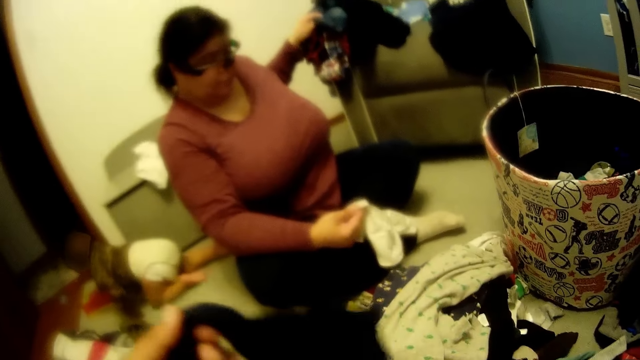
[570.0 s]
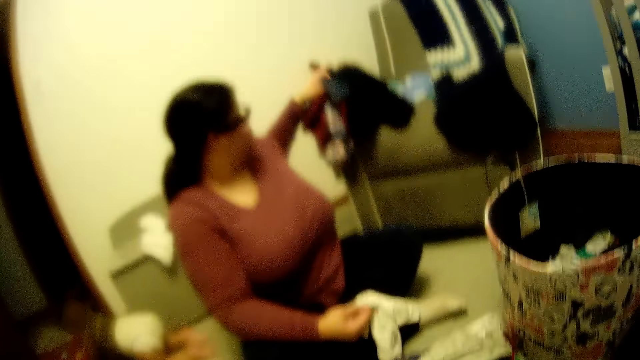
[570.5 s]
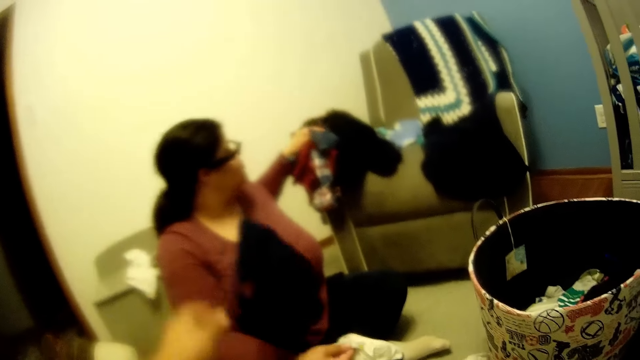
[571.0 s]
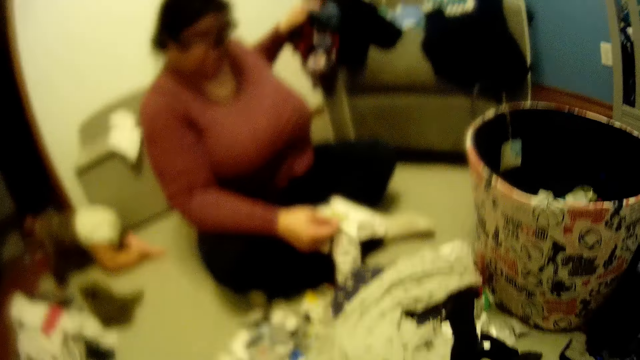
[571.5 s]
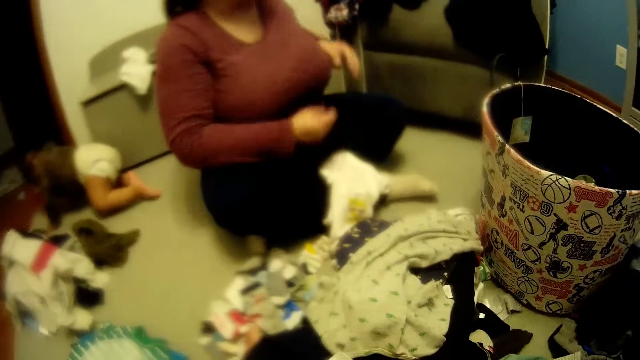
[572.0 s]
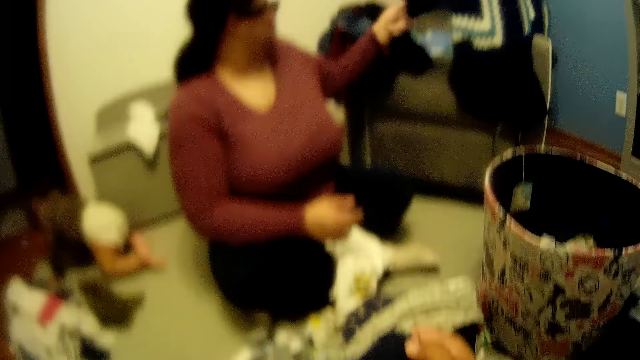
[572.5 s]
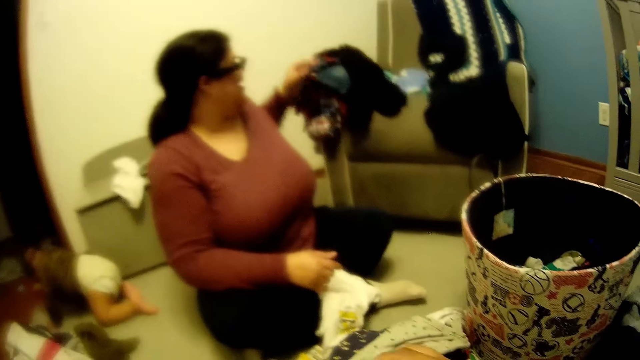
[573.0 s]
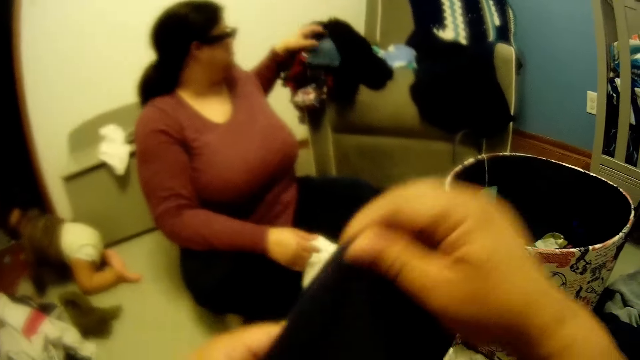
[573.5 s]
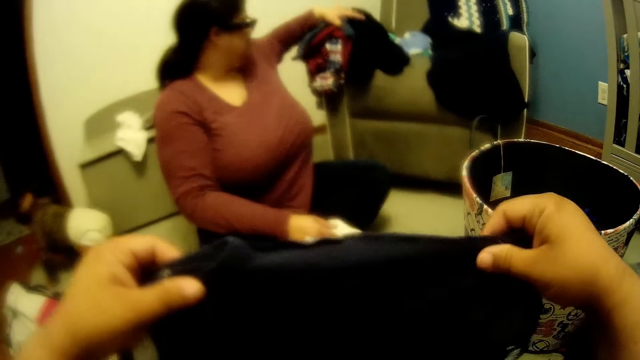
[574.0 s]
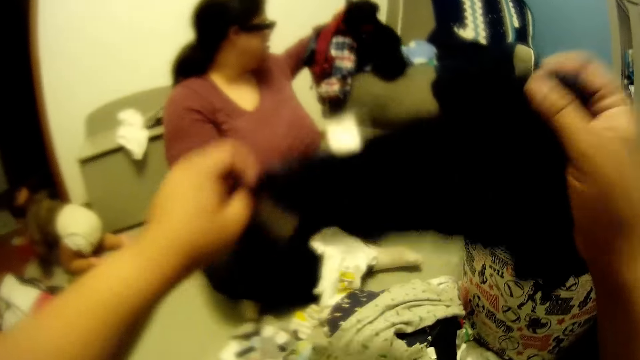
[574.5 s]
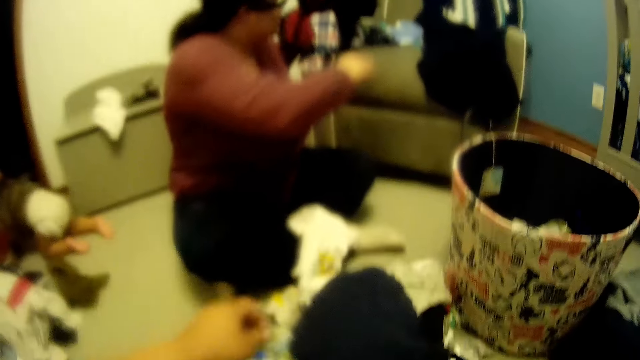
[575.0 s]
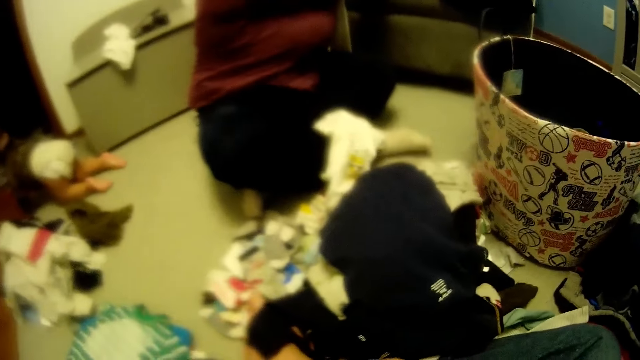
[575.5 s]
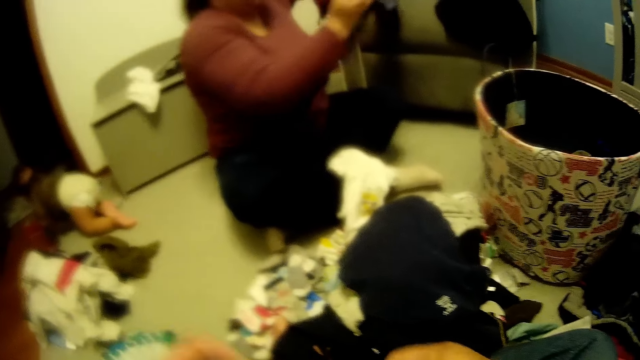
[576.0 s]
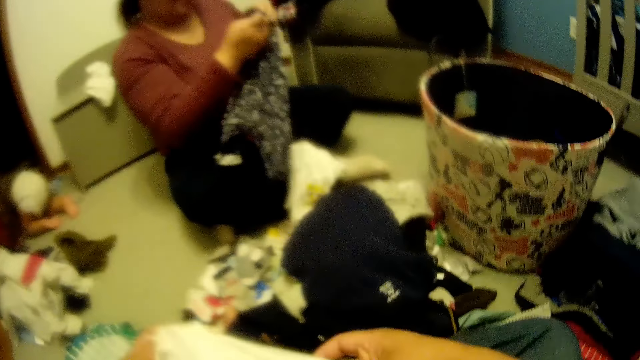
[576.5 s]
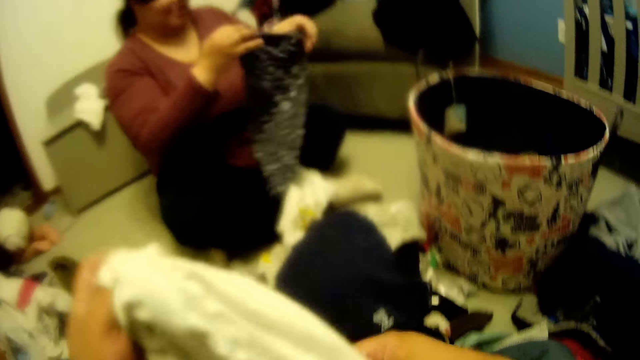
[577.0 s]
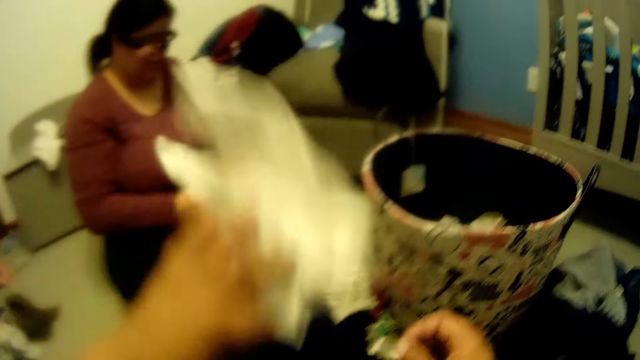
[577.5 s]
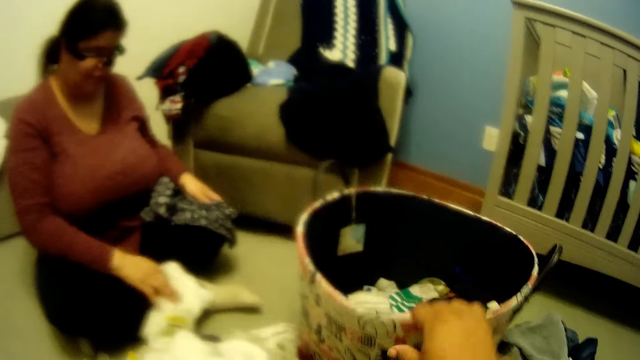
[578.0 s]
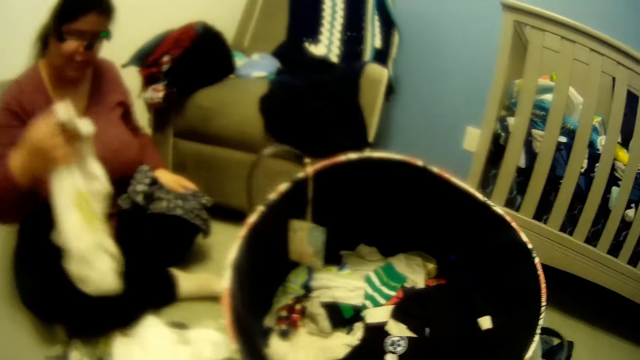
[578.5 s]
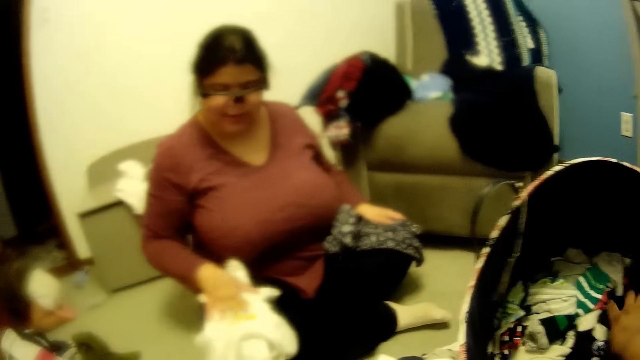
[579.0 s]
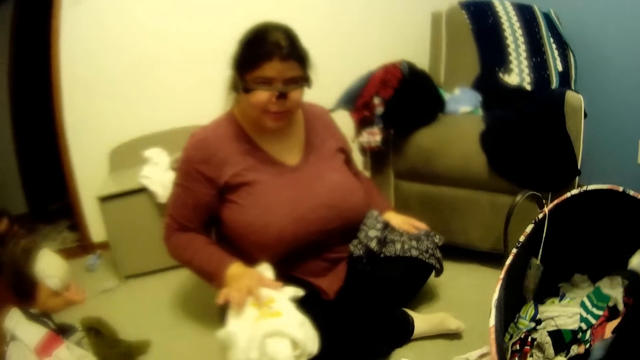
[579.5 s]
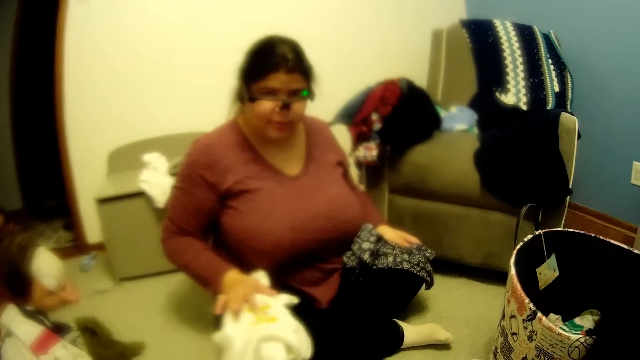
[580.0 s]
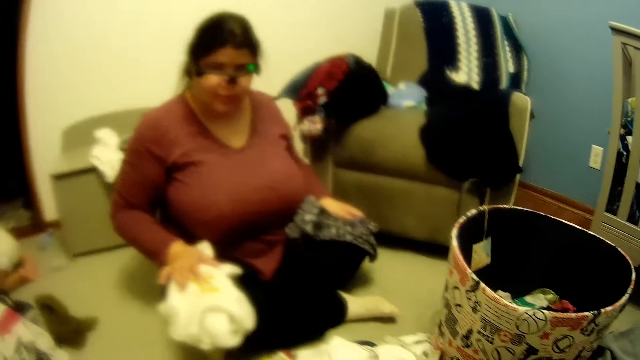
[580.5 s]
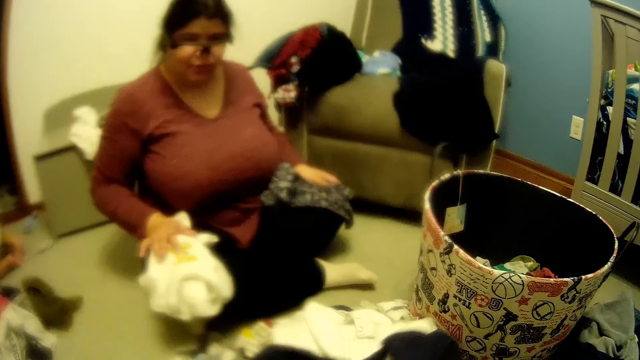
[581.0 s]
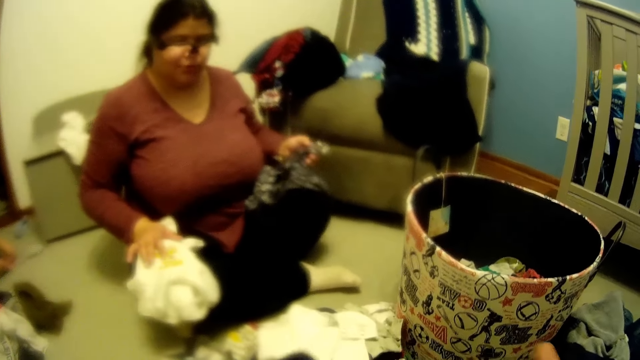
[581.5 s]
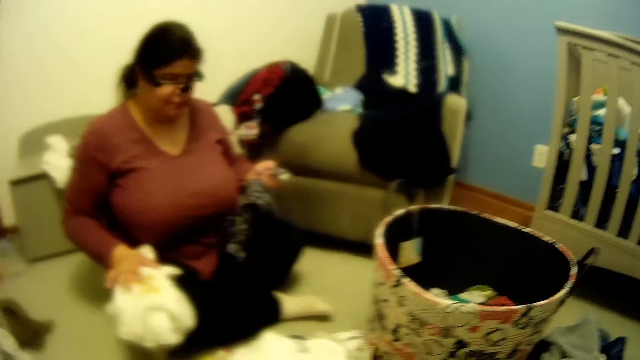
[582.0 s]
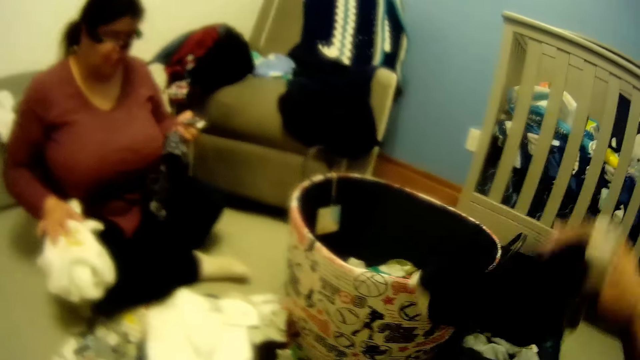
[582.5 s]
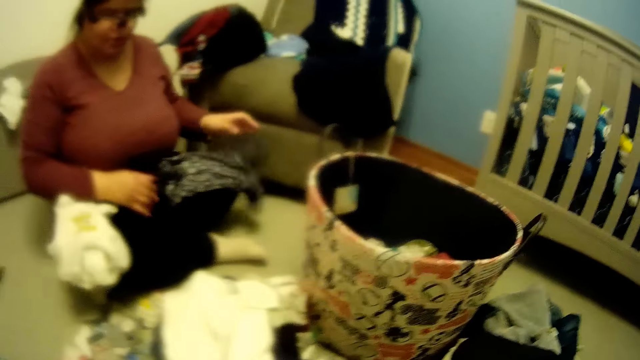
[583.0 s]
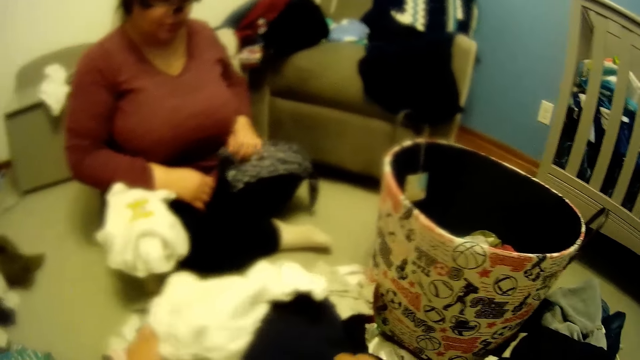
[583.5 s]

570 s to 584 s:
The camera wearer throws the underwear in his right hand to the woman. He interacts with the woman. The woman drops the baby overall in her right hand on the floor. The woman picks the underwear with her right hand, passes the underwear in her right hand to her left hand, throws the underwear in her left hand on the chair in the room, and picks clothes from the chair with her left hand. The woman interacts with the camera wearer. He holds a cloth with both hands. He drops the cloth on the heap of clothes with both hands. The woman holds the cloth in her right hand. The camera wearer sorts clothes. The woman holds the cloth with both hands. The camera wearer holds the cloth with both hands. He drops the cloth on the floor with his left hand. He pulls the laundry basket with his right hand. The woman picks the baby overall from the floor with her right hand and drops the baby overall on her lap with her right hand. The camera wearer picks the cloth from the laundry basket with his right hand. He bends a basket. The woman holds the cloth in her left hand. The camera wearer drops the cloth on the floor with his left hand.

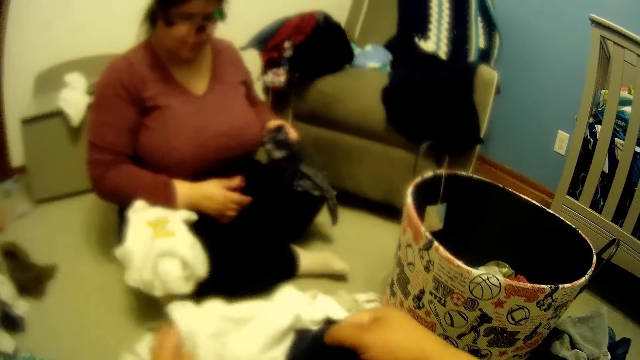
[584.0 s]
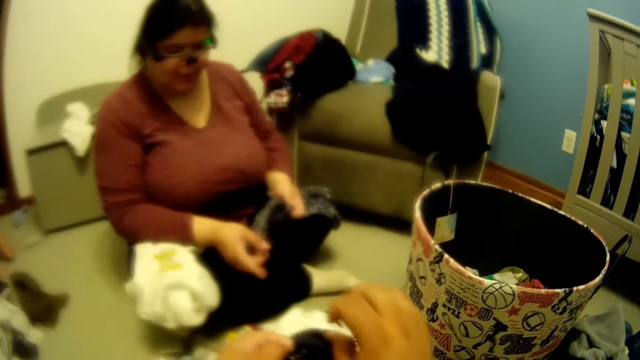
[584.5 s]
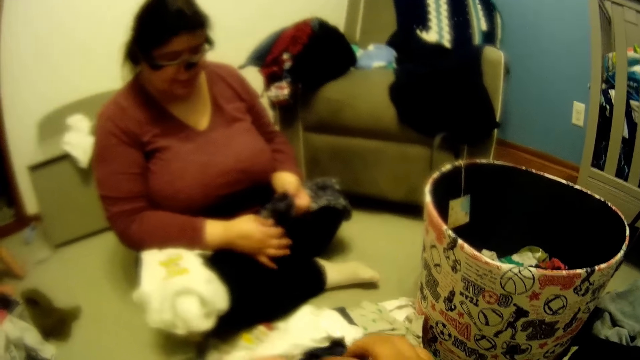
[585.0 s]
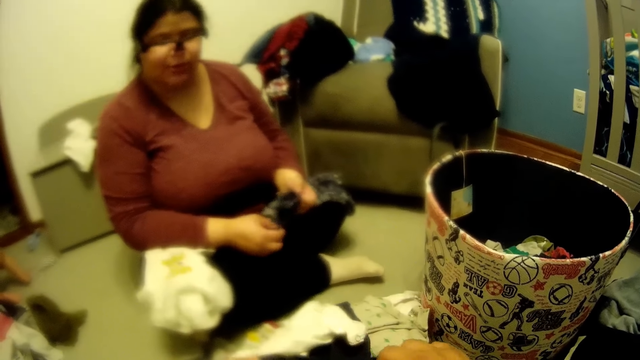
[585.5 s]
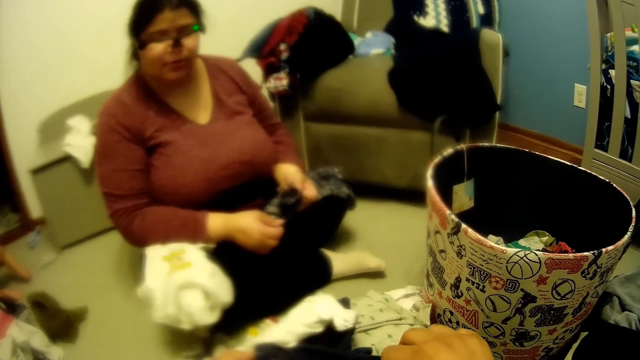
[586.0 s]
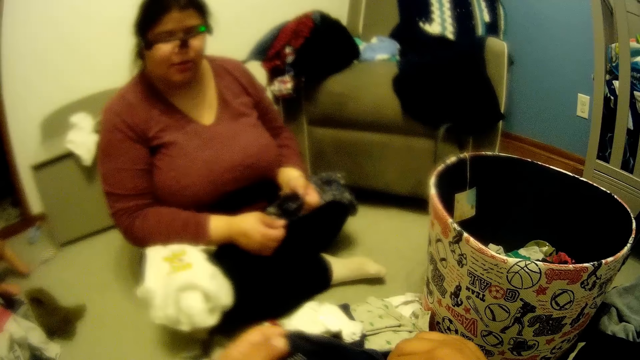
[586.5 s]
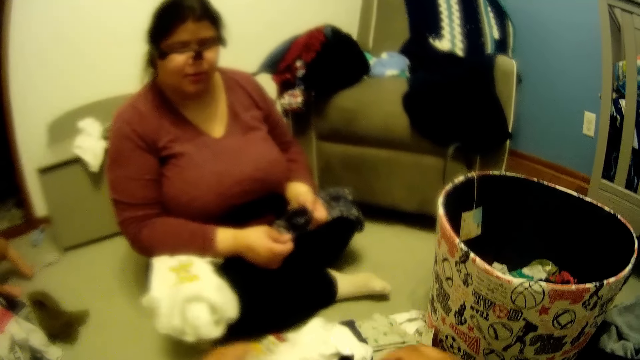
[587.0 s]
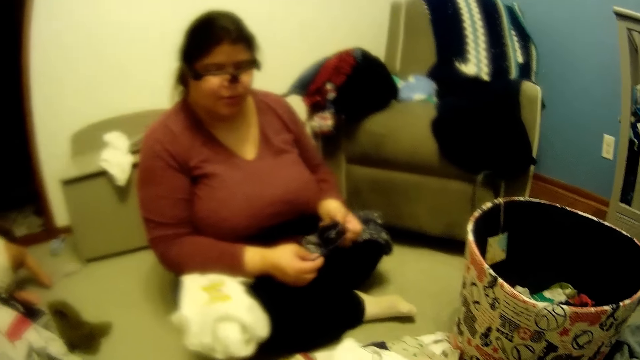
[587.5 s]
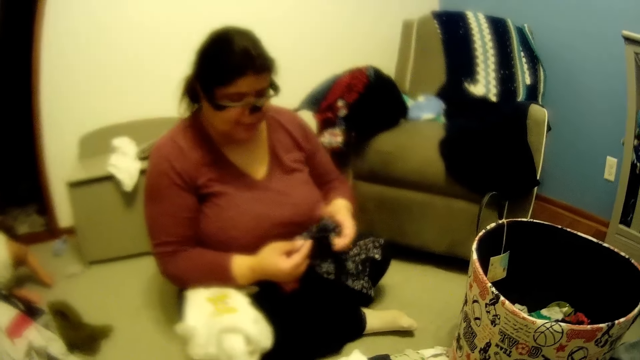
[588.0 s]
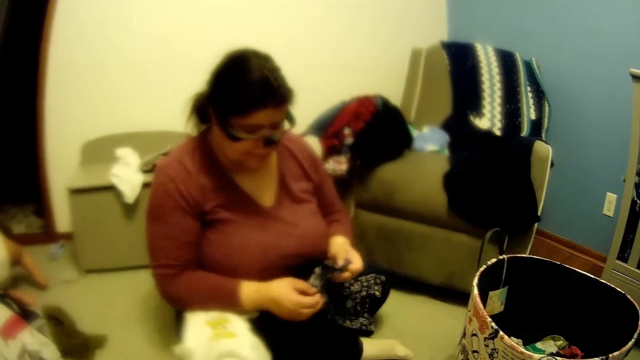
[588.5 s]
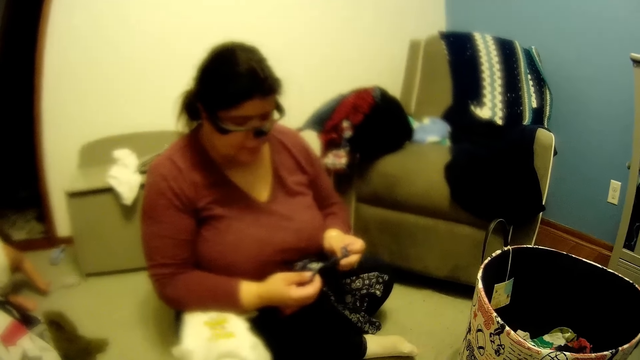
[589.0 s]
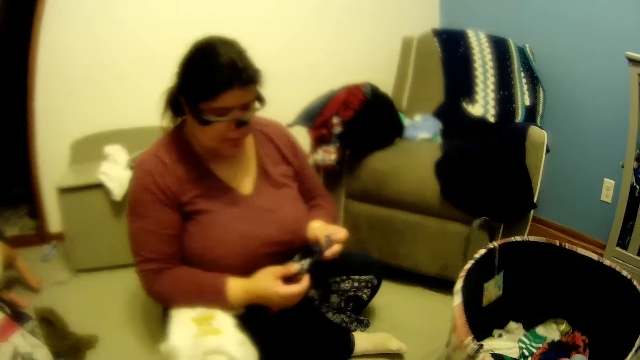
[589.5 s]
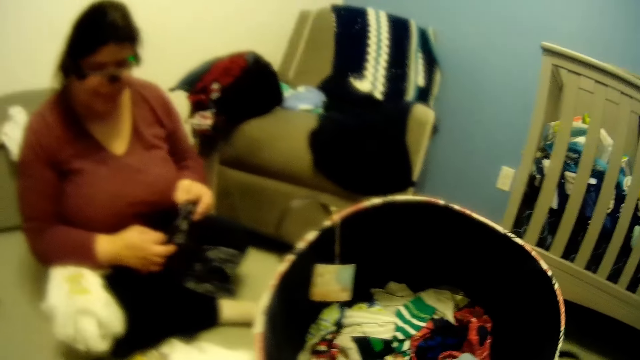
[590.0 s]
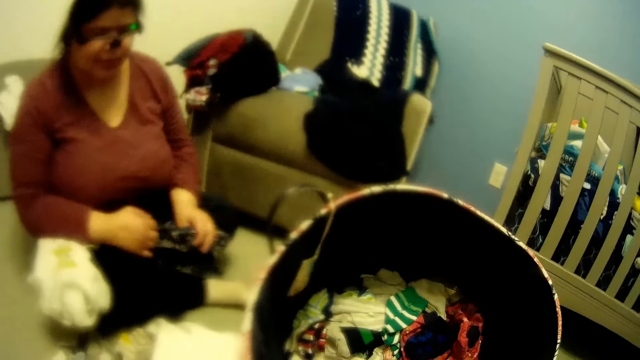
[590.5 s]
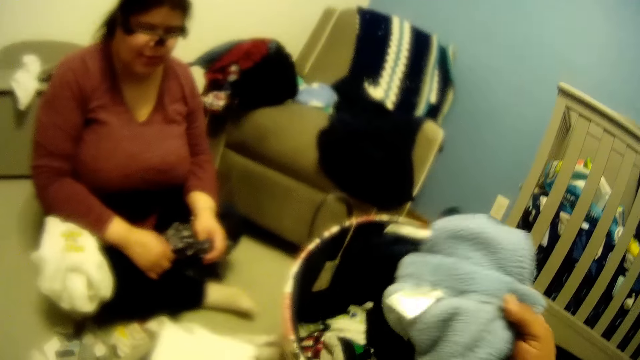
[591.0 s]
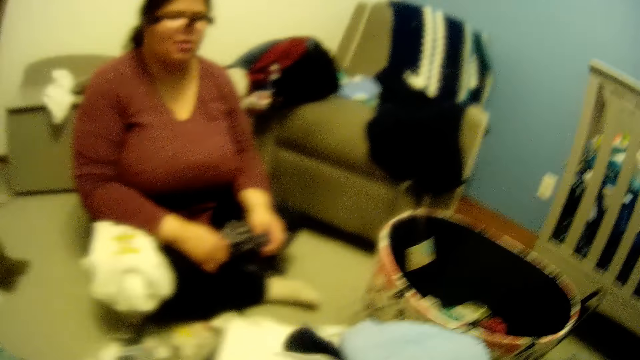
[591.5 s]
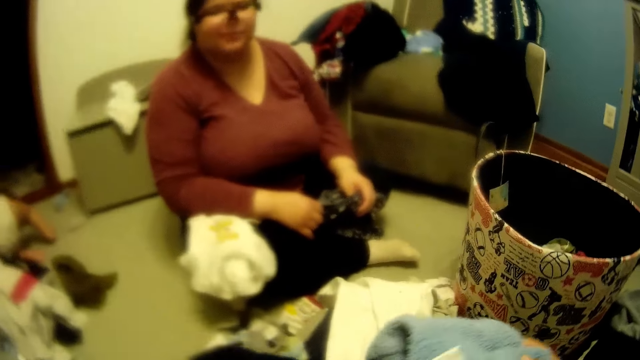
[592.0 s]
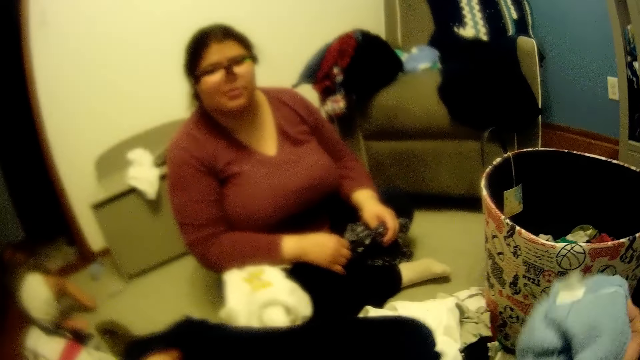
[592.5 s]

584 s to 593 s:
The woman holds the cloth with both hands. The camera wearer pulls the laundry basket with his right hand. He bends a basket. He picks clothes from the laundry basket with his right hand.
